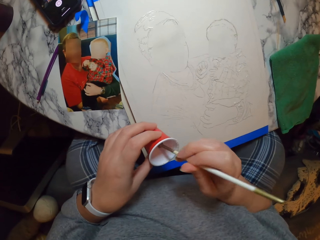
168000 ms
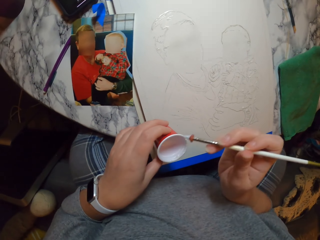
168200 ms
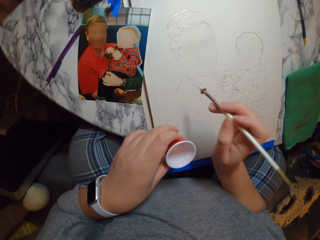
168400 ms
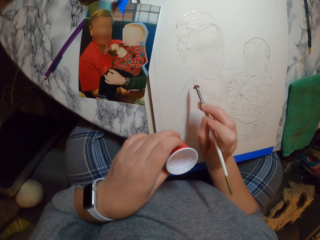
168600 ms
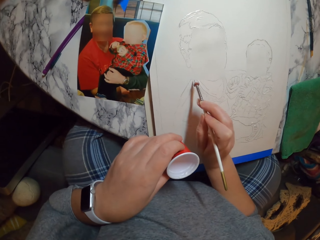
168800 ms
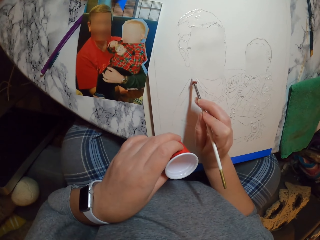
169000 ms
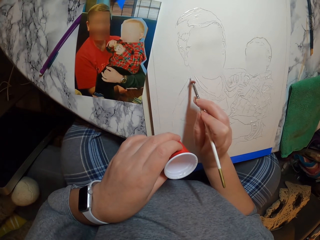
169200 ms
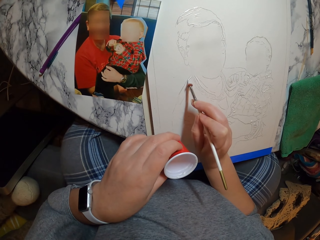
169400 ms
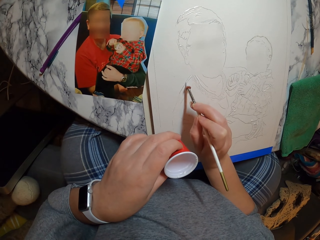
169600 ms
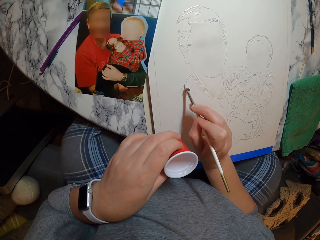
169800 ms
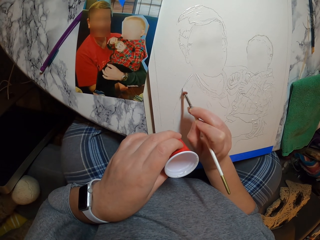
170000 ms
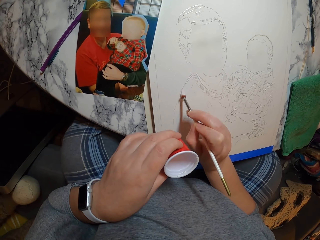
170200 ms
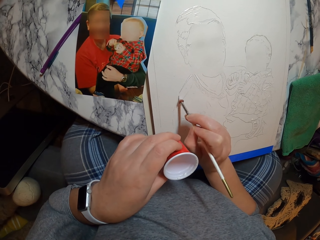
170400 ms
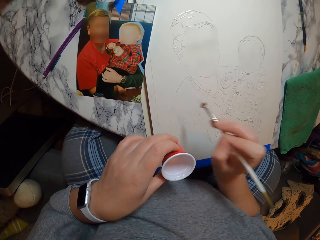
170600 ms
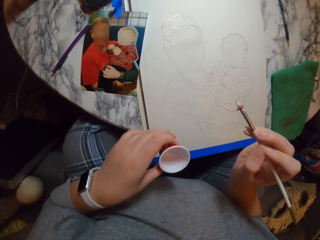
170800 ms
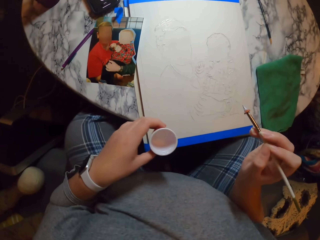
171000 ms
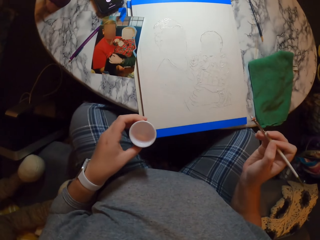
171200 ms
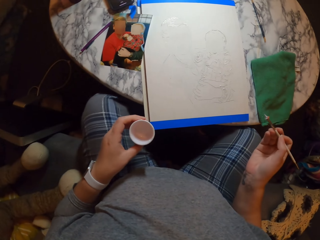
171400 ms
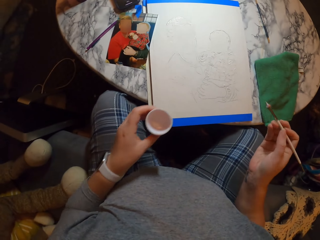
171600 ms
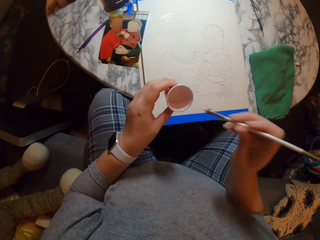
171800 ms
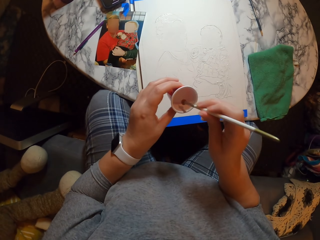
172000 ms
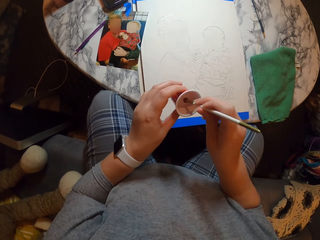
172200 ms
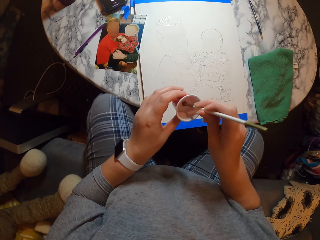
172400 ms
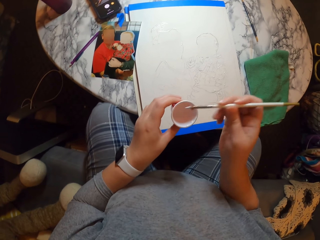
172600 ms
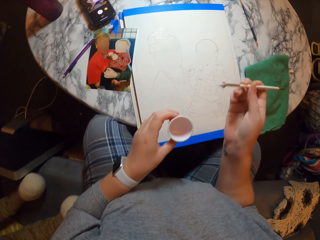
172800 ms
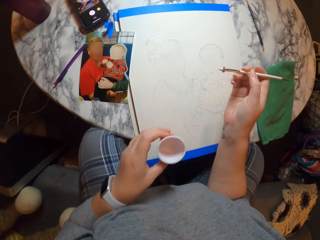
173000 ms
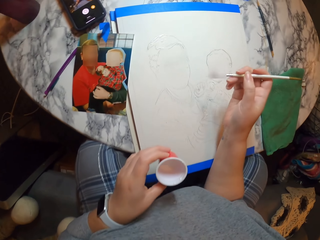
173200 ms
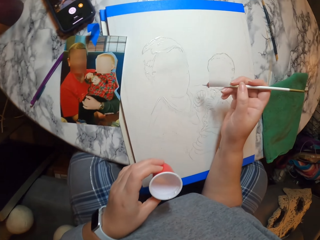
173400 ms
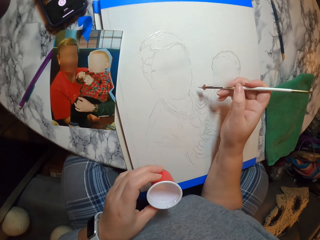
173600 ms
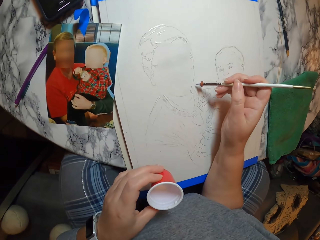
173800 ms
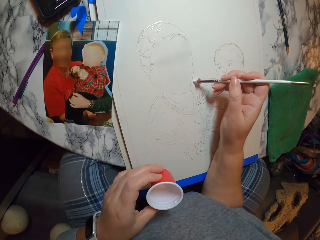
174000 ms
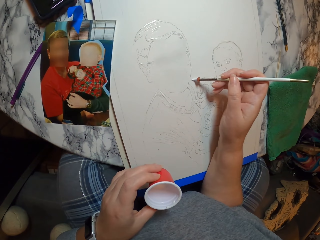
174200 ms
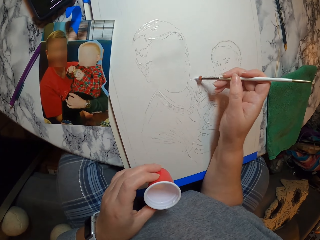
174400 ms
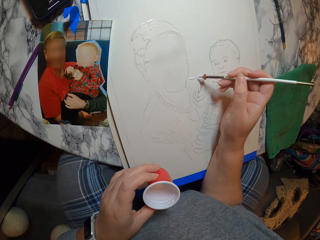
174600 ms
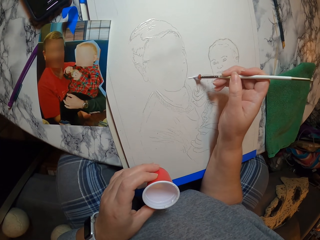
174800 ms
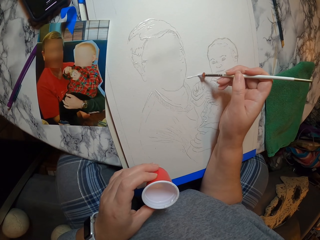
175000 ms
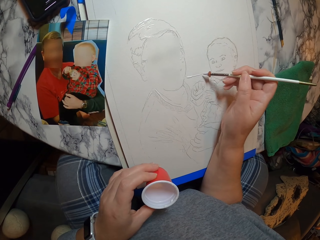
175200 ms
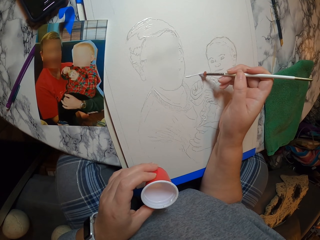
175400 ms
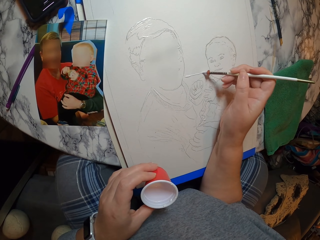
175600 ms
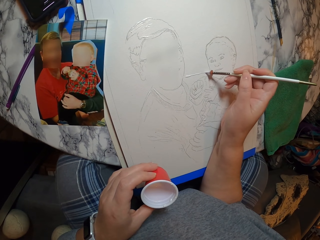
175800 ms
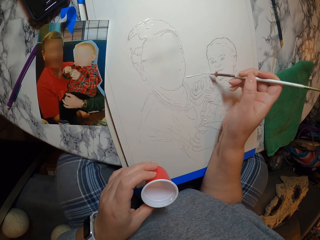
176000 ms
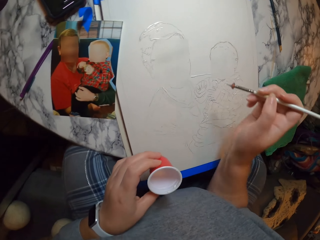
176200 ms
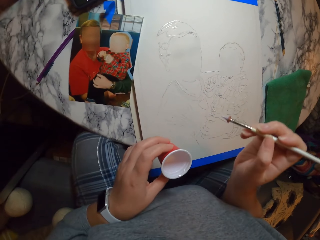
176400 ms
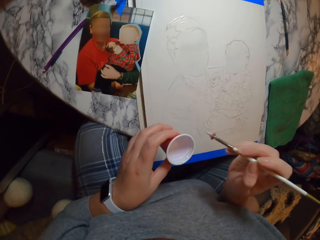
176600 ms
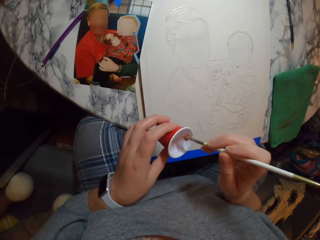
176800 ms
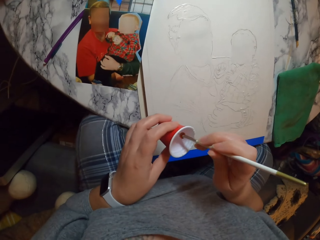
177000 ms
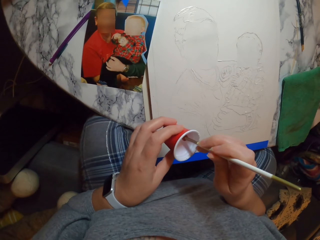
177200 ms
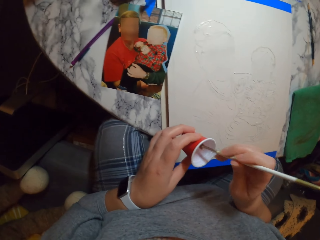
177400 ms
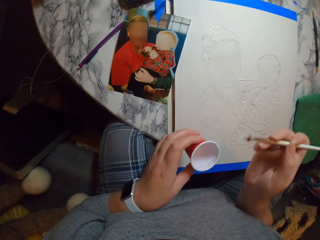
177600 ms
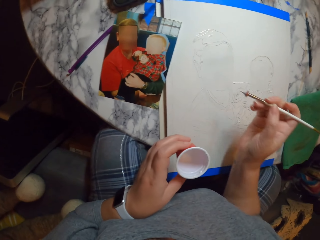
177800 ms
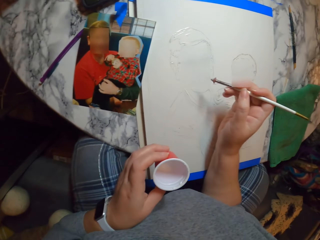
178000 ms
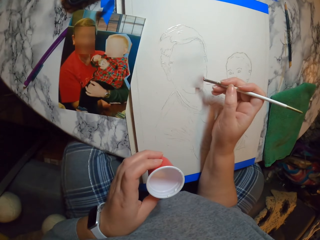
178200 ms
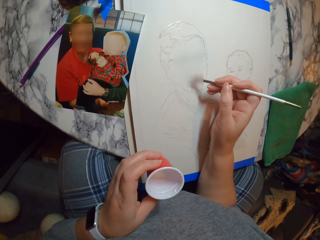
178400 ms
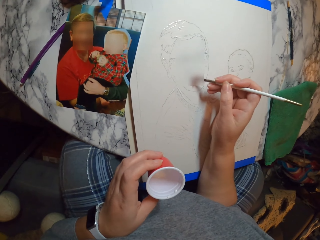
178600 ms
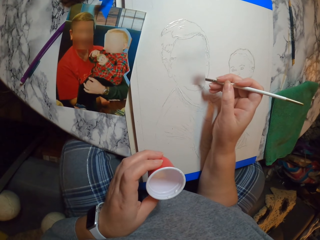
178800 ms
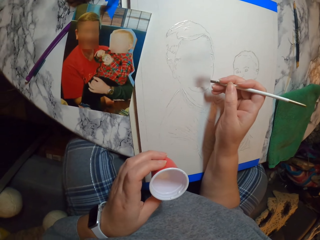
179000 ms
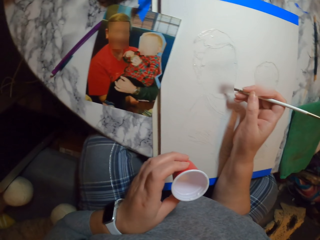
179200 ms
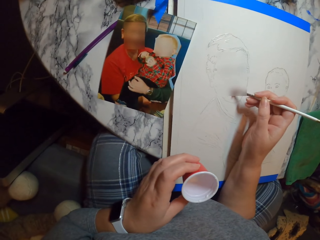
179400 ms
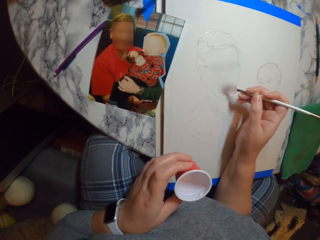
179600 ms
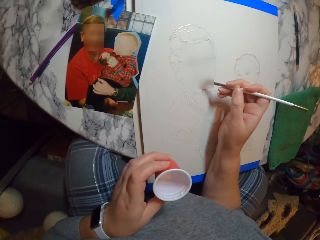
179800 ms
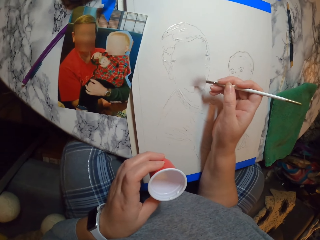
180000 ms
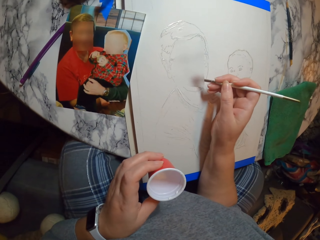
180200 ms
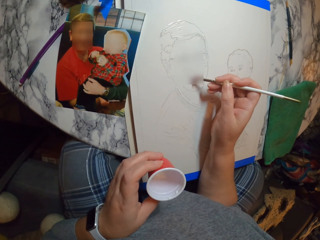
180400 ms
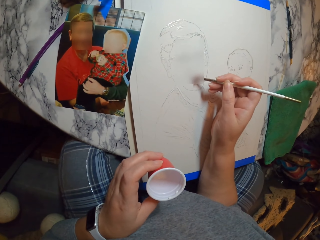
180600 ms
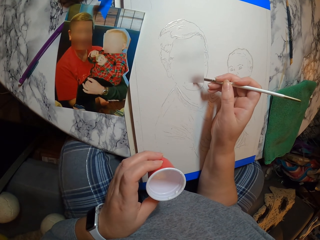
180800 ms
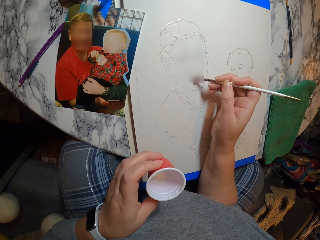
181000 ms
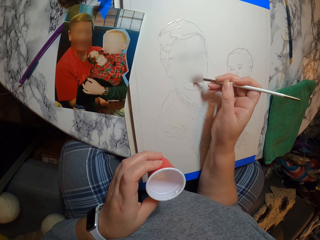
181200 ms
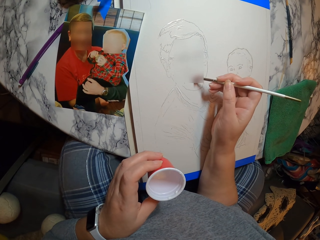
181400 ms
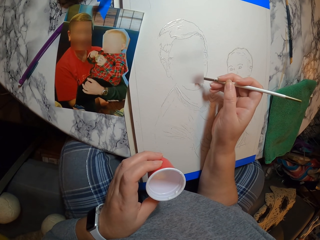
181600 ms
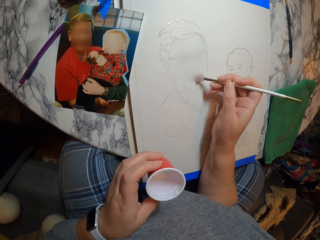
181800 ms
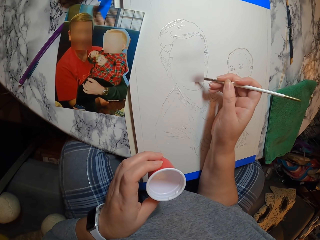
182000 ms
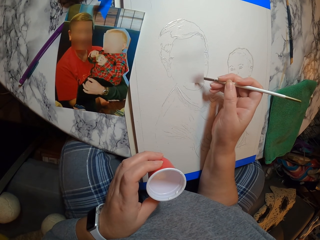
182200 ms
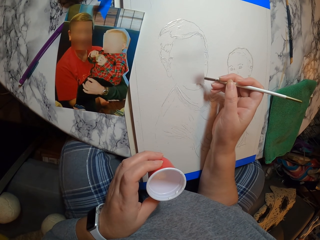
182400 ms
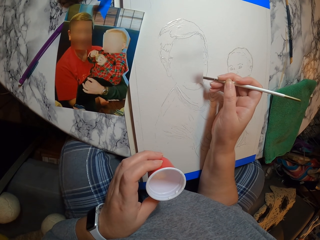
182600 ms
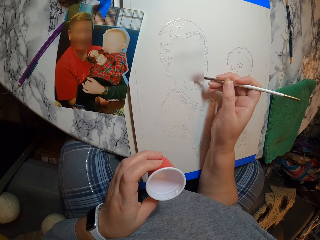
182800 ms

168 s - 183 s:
The camera wearer dips the painting pen in the paint. They pick something. They draw the image. They apply something on the portrait. They dip the painting pen in the paint. They pick something. They draw the image. They apply something on the portrait. They dip the painting pen in the paint. They pick something. They draw the image. They apply something on the portrait.

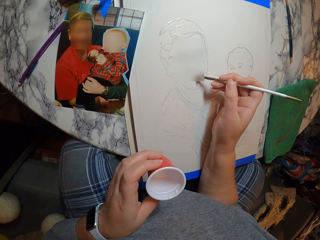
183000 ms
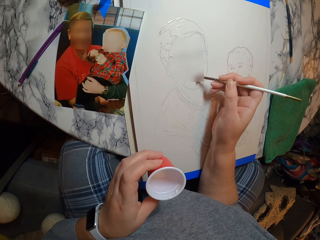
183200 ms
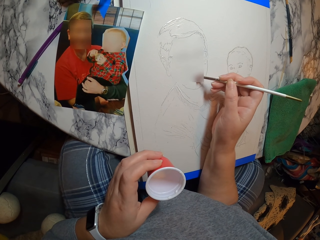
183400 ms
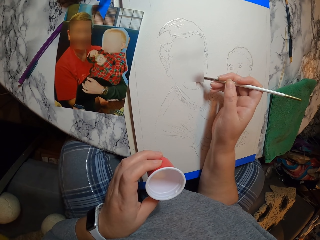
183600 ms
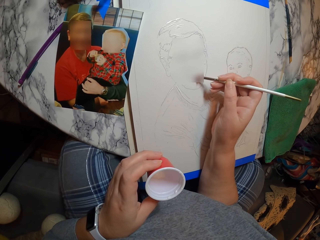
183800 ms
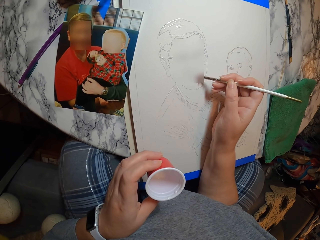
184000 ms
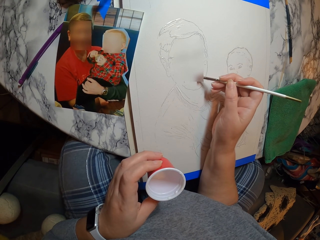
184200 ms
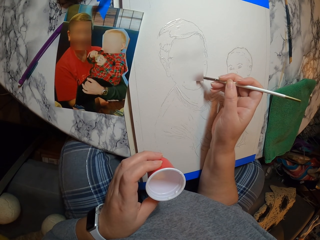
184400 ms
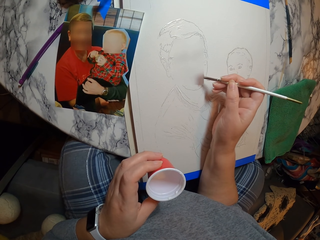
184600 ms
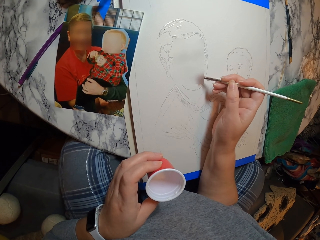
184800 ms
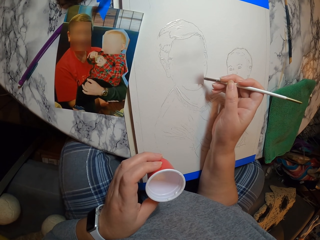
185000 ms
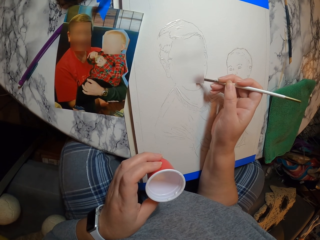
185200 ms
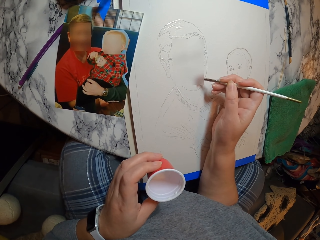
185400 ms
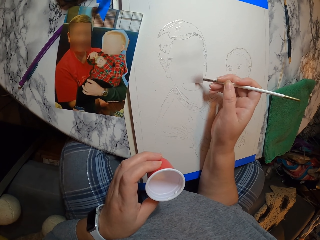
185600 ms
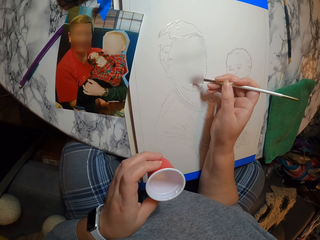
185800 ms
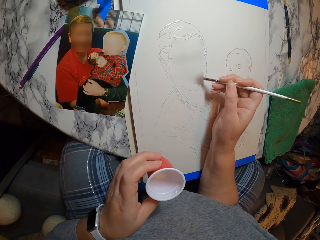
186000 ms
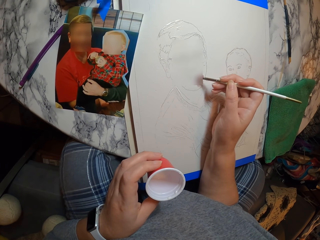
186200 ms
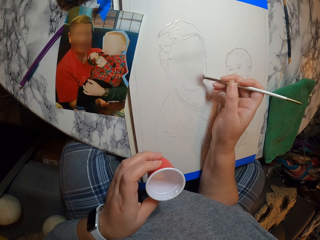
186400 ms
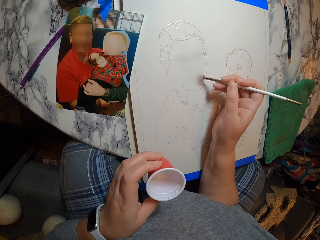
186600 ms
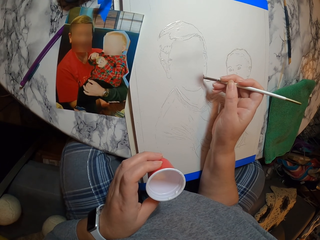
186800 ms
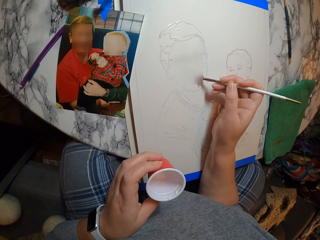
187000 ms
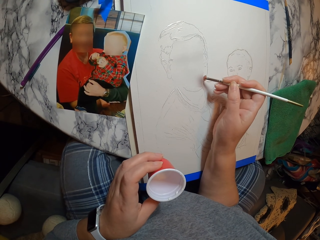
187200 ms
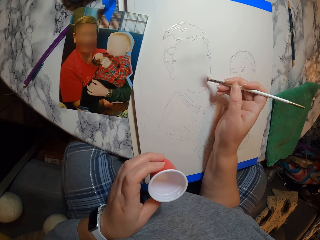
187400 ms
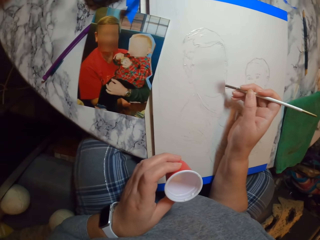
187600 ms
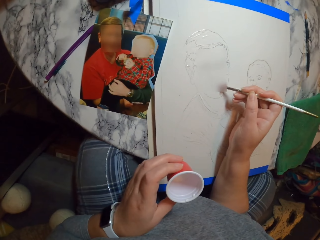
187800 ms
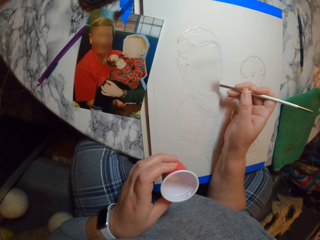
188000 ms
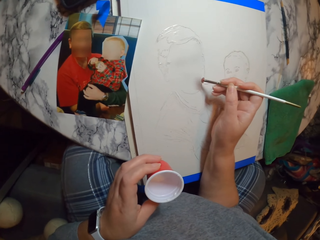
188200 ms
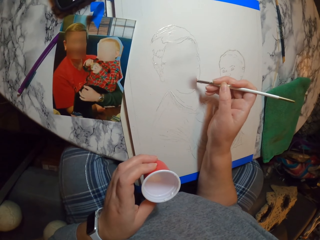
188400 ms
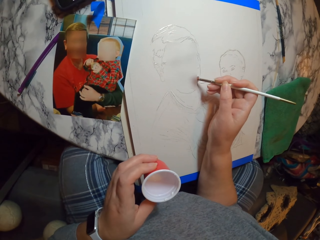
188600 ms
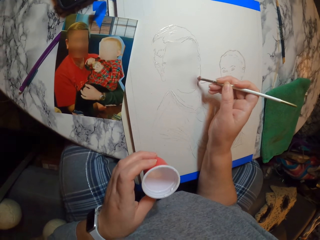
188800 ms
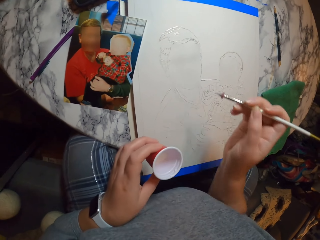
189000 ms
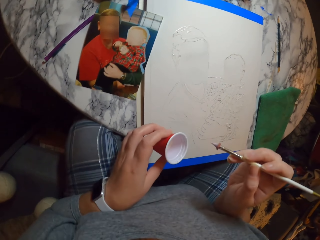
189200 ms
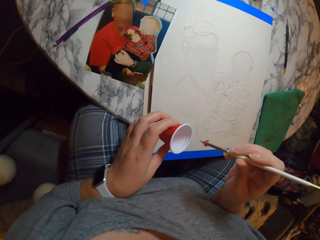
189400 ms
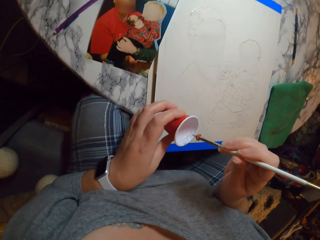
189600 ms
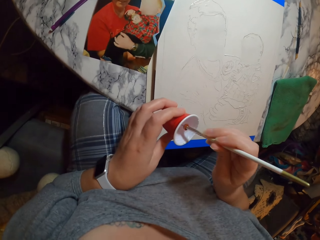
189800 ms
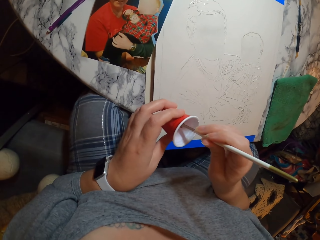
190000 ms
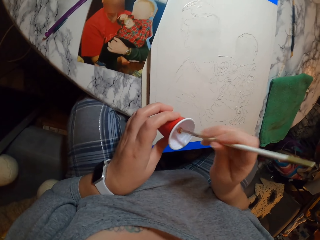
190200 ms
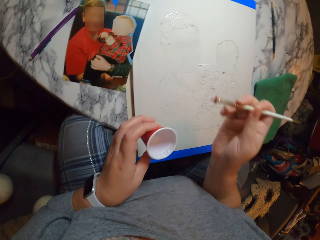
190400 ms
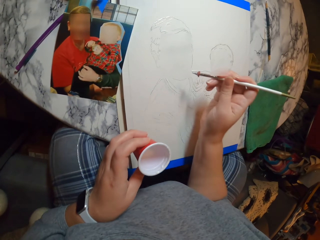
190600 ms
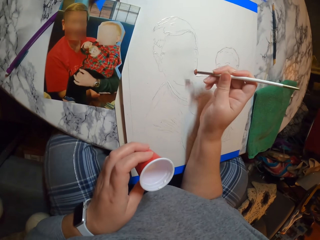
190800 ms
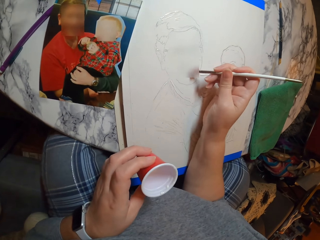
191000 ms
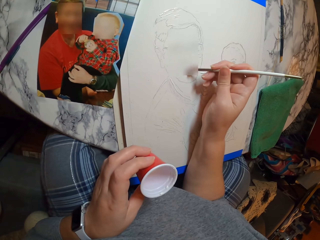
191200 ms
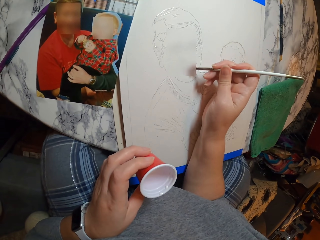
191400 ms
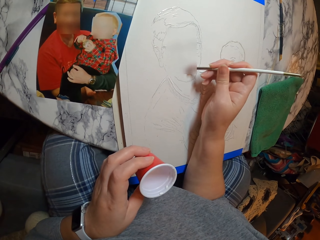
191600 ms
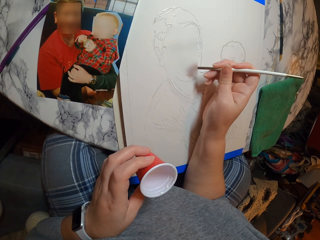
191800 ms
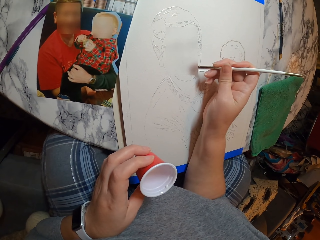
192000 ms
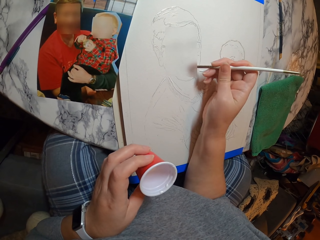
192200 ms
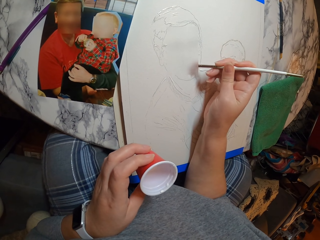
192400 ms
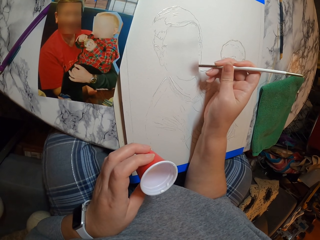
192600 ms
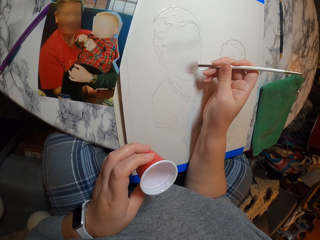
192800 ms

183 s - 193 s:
The camera wearer dips the painting pen in the paint. They pick something. They draw the image. They apply something on the portrait.
